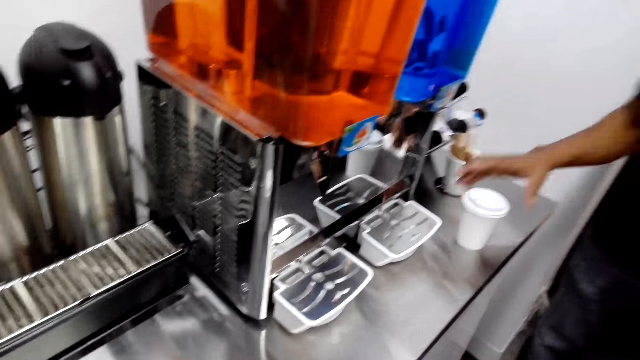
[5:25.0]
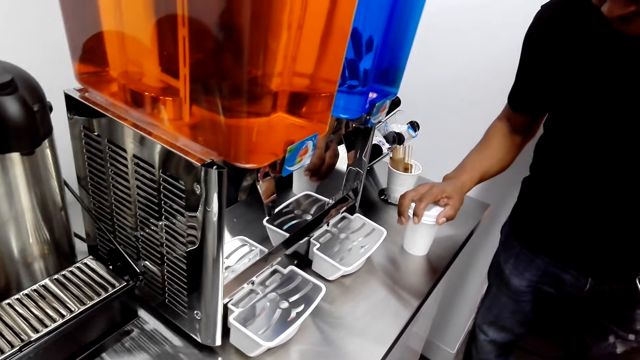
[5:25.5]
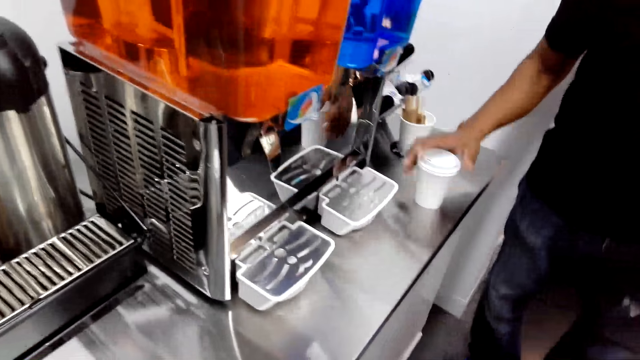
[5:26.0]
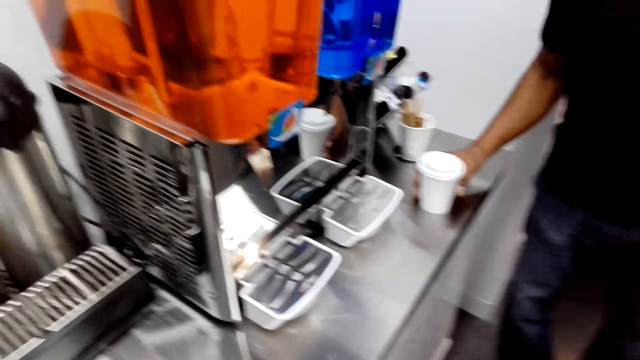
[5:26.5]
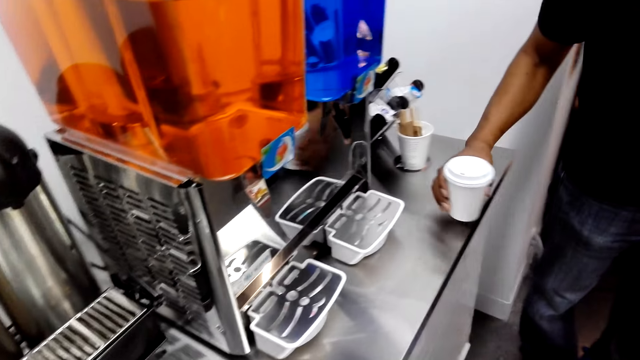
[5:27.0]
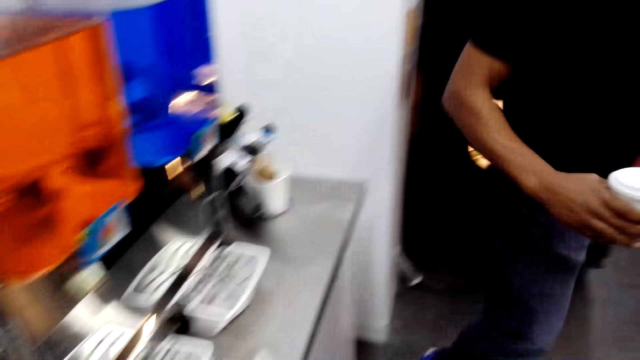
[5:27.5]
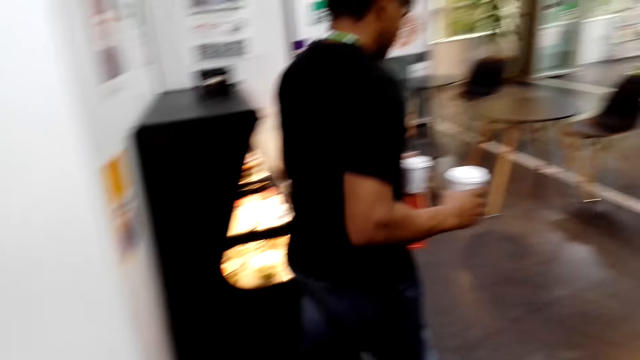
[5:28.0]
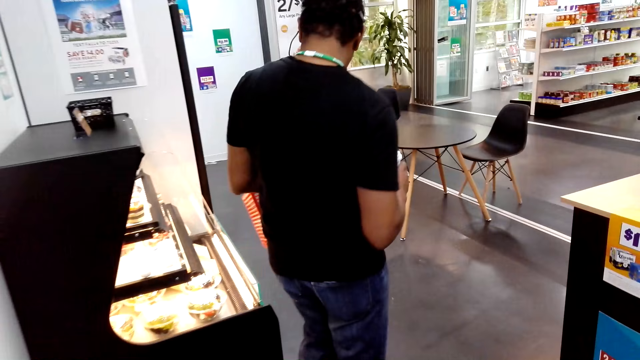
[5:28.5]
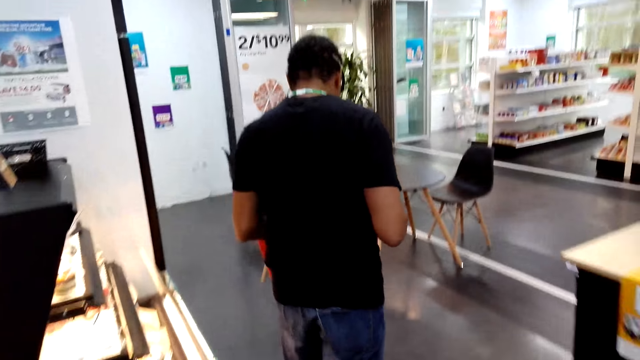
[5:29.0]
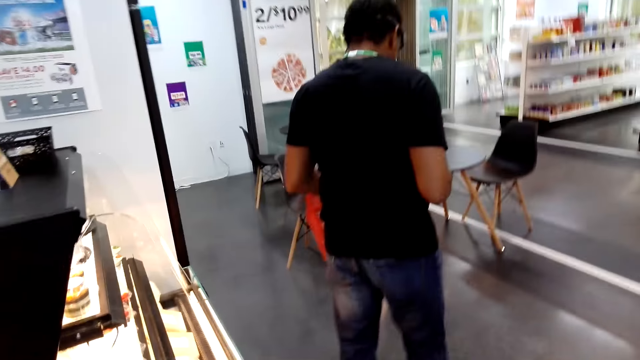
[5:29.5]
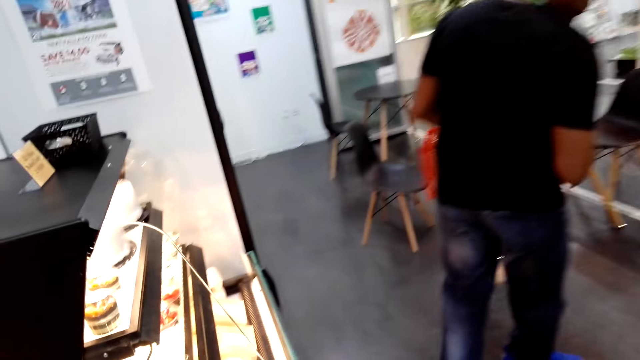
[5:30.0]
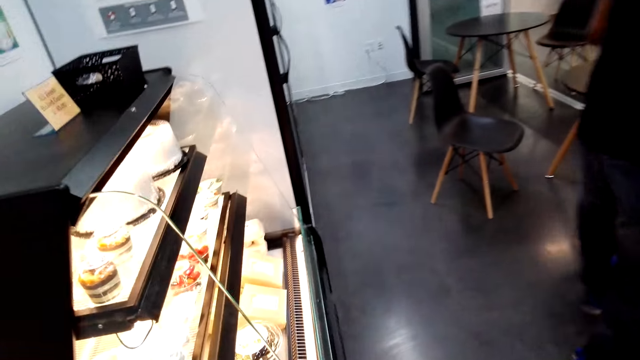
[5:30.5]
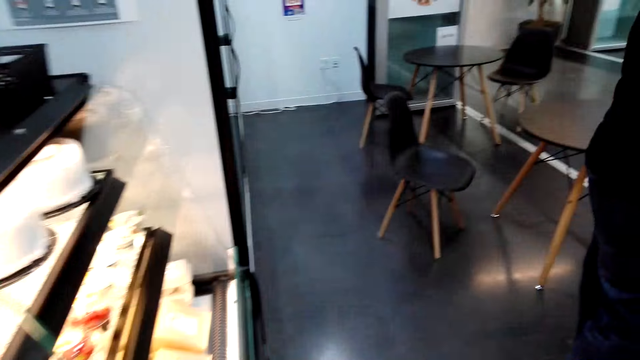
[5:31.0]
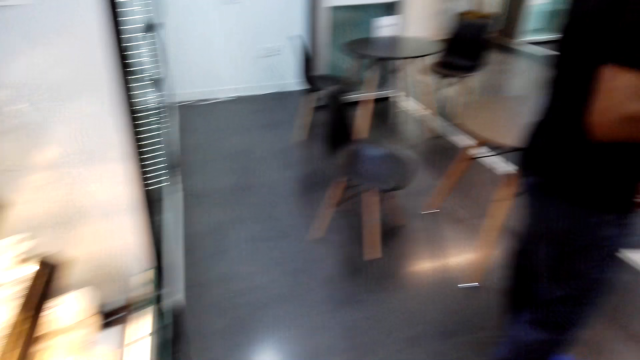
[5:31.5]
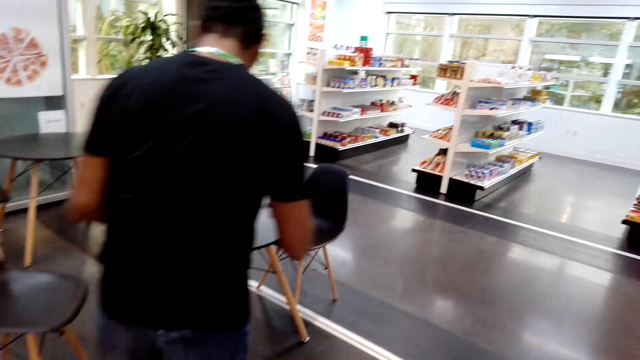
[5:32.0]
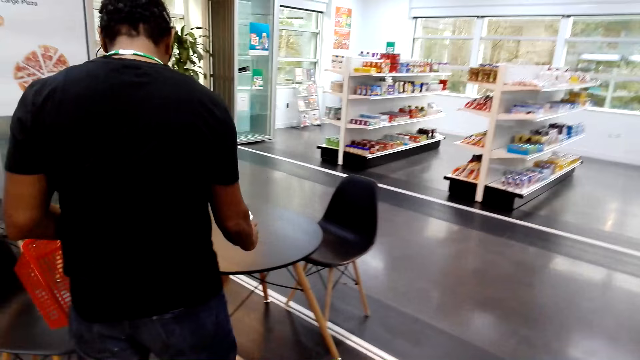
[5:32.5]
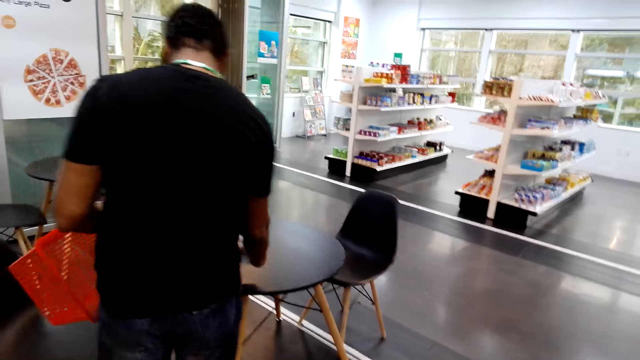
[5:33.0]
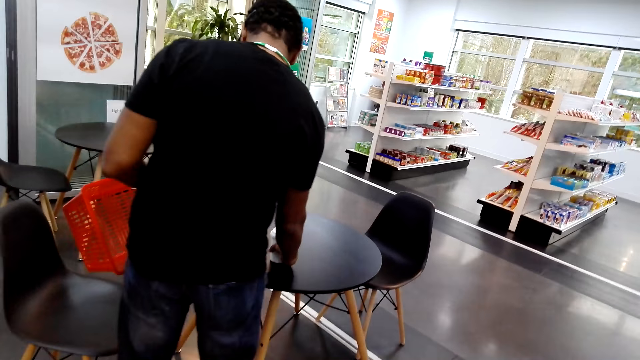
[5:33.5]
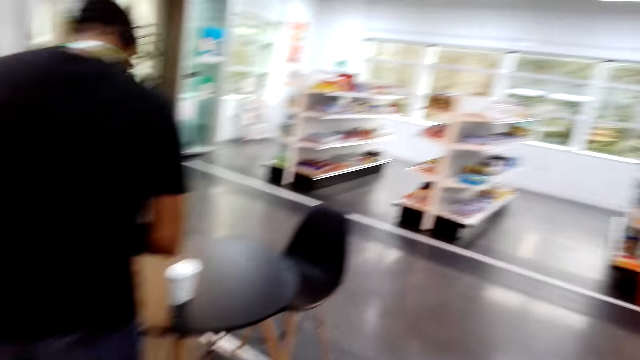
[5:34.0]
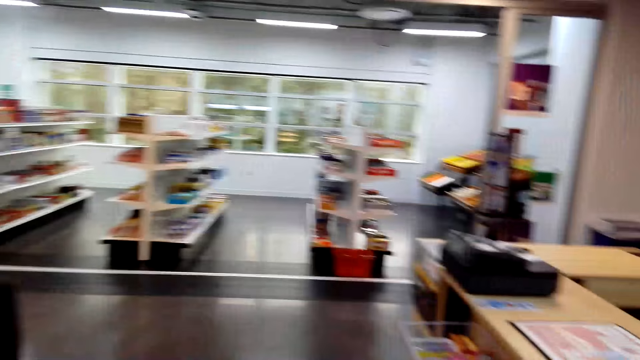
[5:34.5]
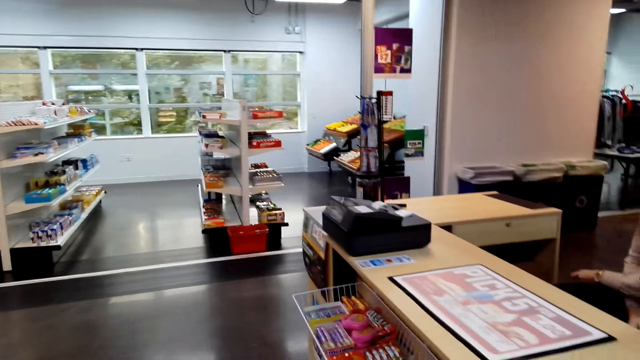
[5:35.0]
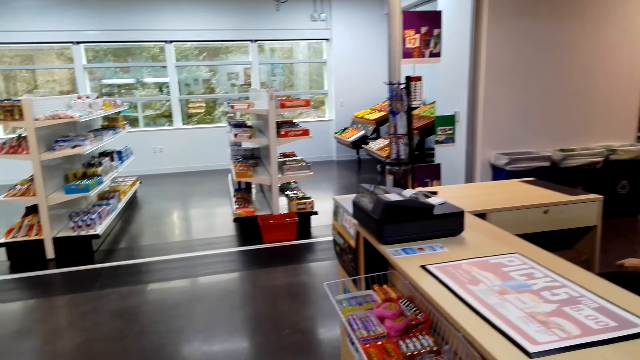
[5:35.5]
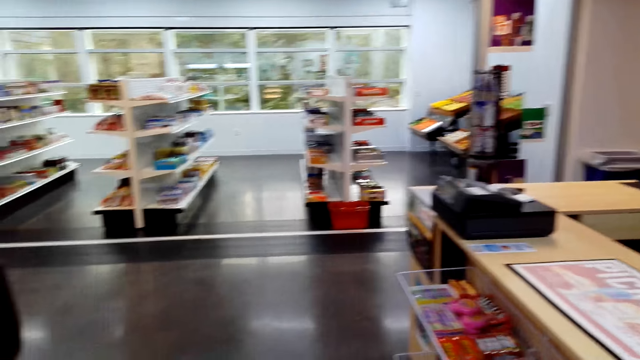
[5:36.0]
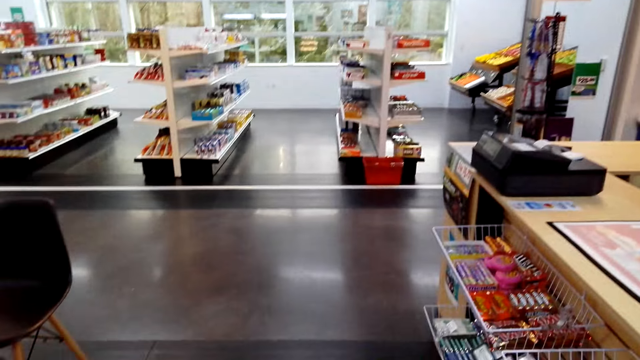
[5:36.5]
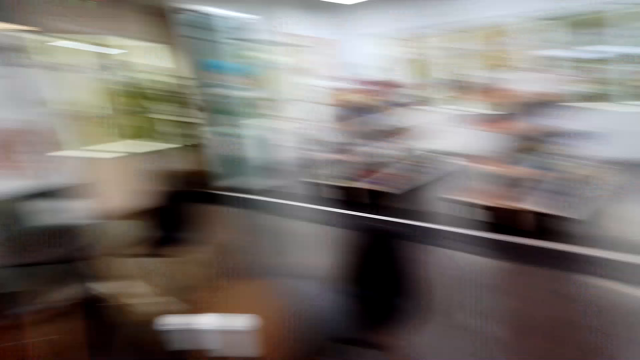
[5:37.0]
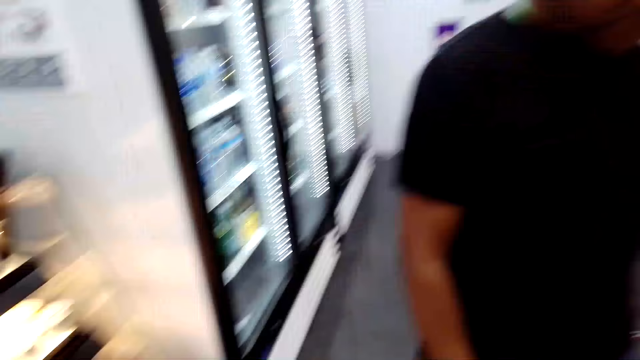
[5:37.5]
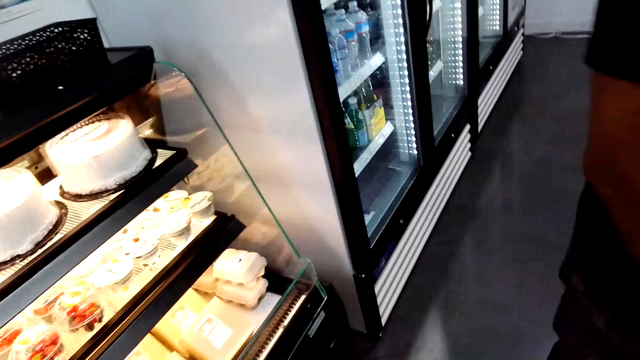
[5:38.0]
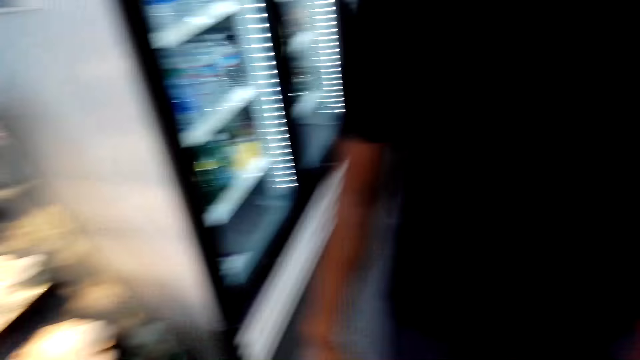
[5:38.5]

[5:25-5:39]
A man picks up the tins. The camera wearer picks up the cup. The man walks around the room and puts the drink on the table. The camera wearer looks around the room.

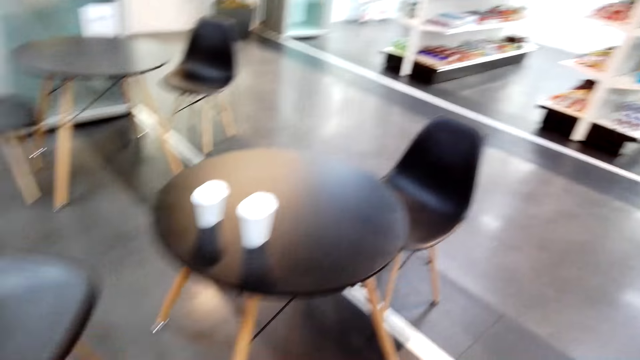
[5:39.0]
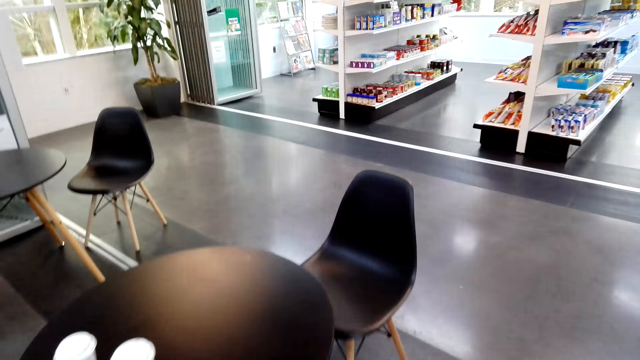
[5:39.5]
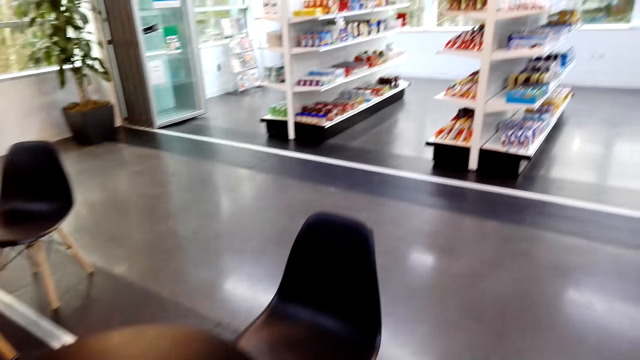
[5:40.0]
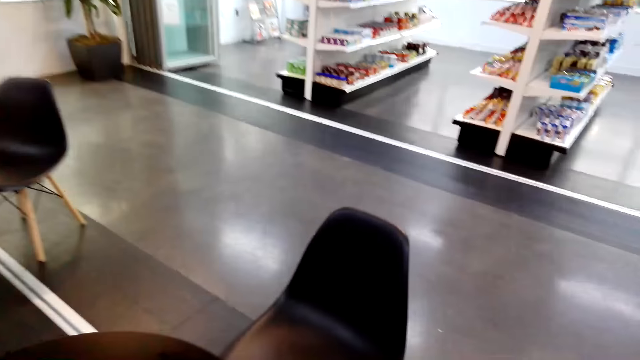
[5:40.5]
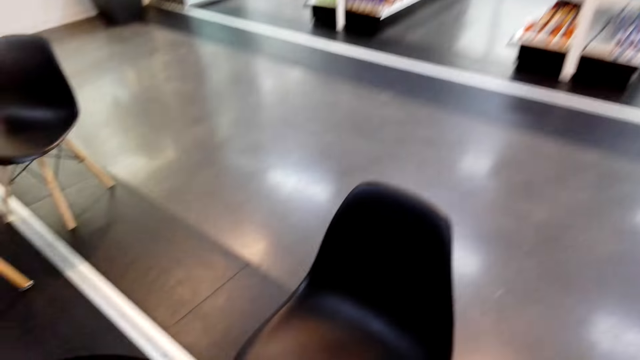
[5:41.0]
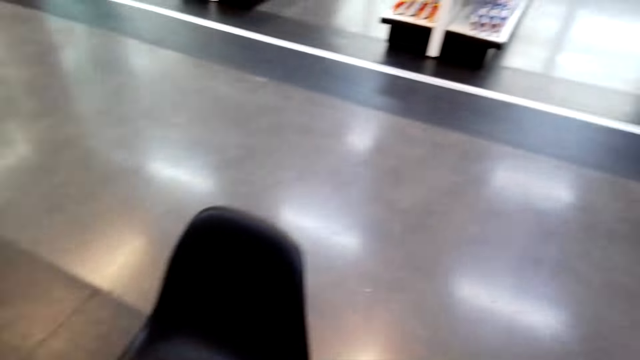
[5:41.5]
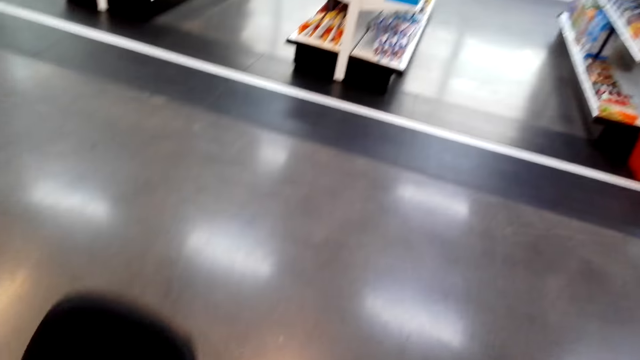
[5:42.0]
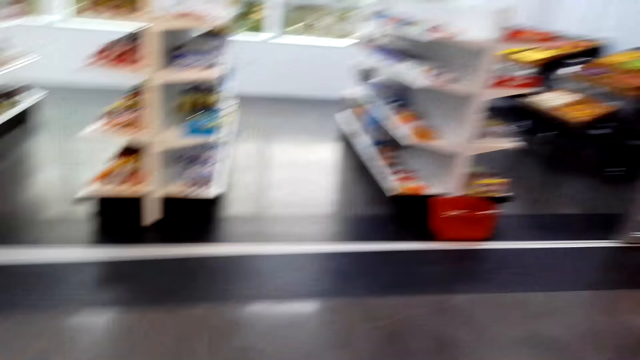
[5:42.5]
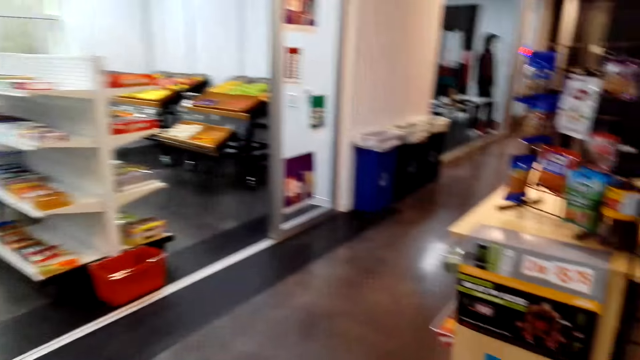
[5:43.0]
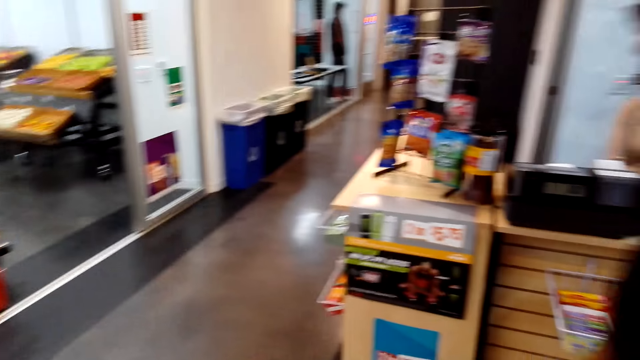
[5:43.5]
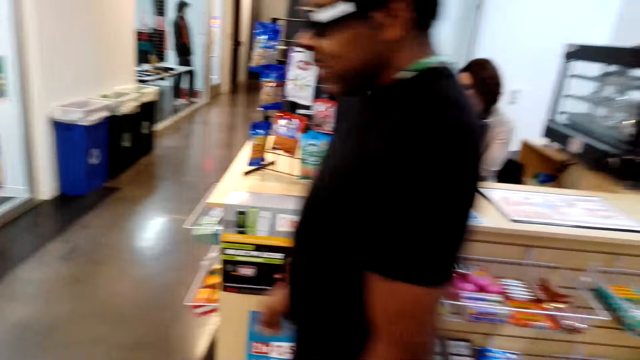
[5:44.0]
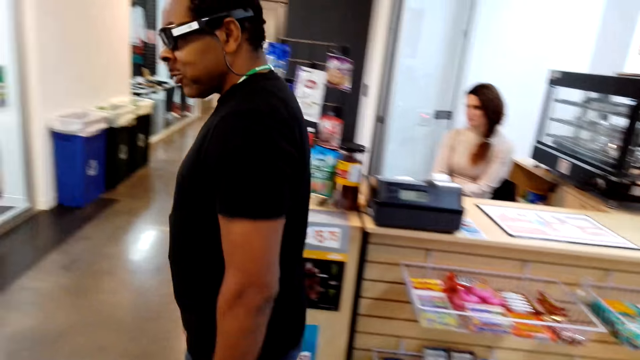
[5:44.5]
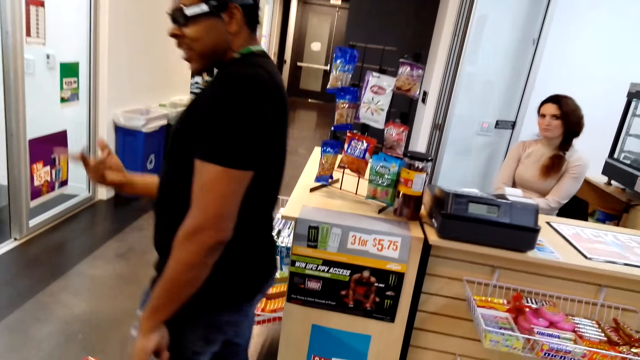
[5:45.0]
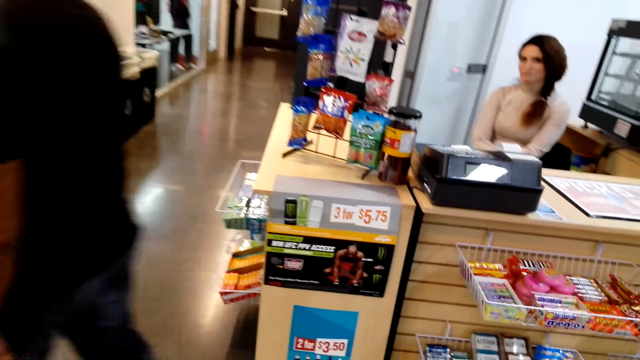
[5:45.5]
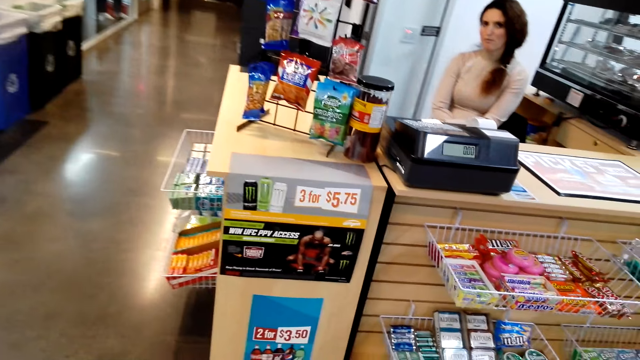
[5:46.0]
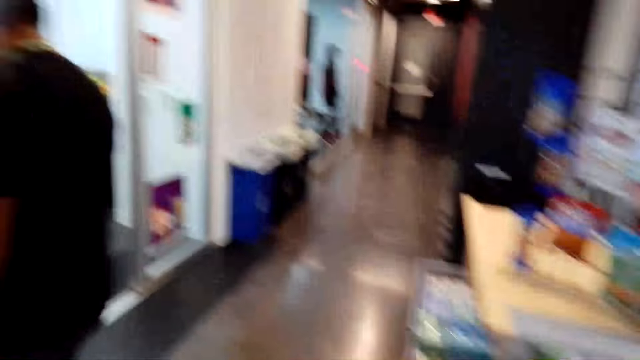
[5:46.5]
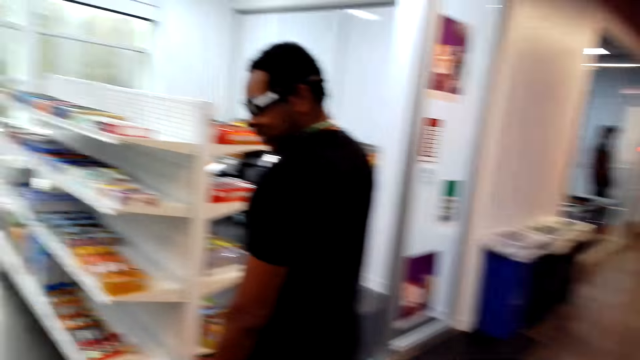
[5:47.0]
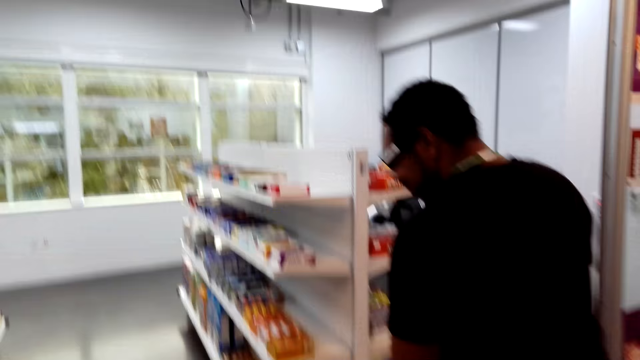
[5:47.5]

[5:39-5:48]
The camera wearer walks around the room. A man walks to the shelves area. The camera wearer walks around the shelves.
